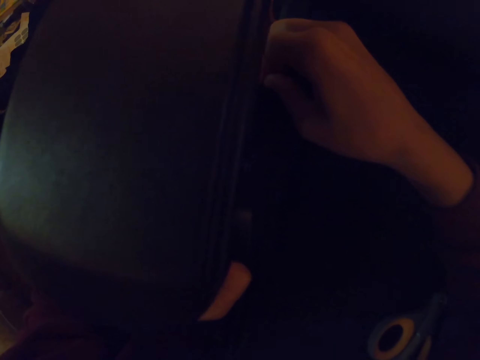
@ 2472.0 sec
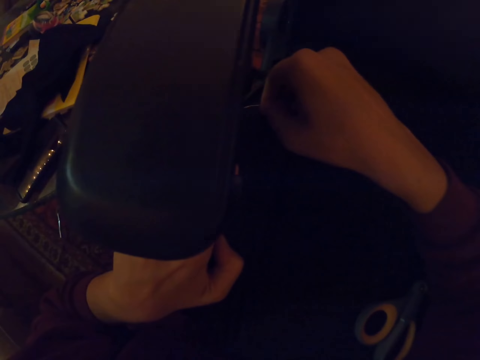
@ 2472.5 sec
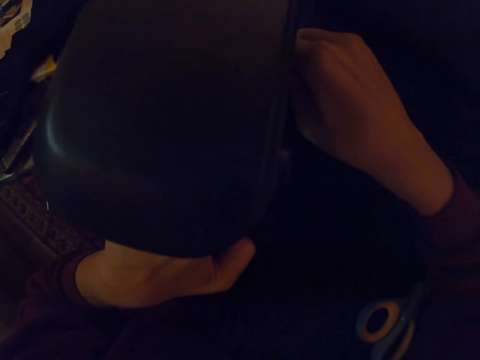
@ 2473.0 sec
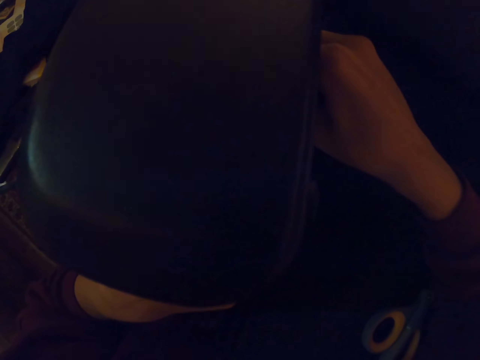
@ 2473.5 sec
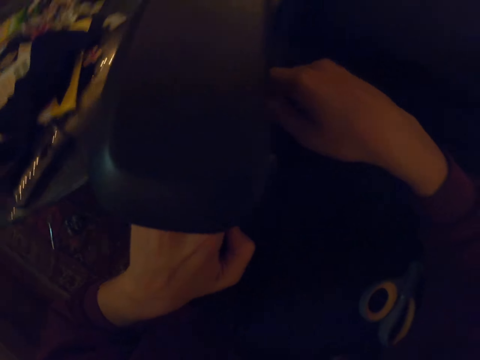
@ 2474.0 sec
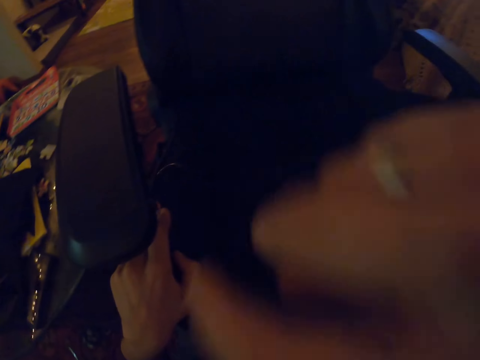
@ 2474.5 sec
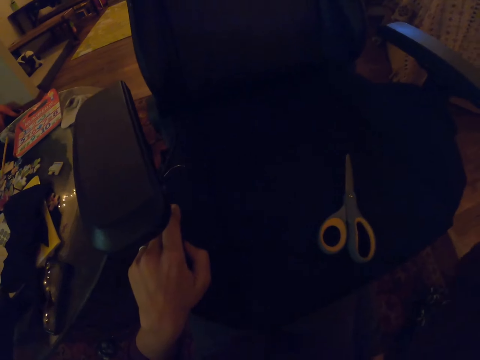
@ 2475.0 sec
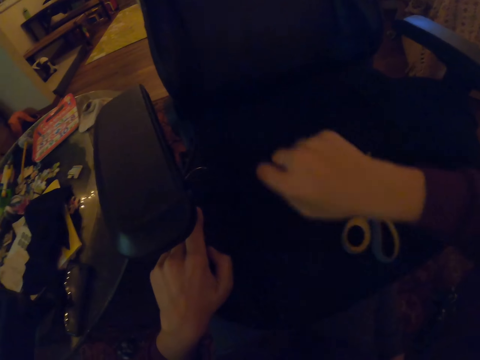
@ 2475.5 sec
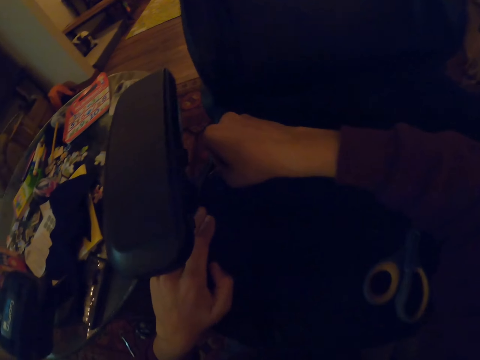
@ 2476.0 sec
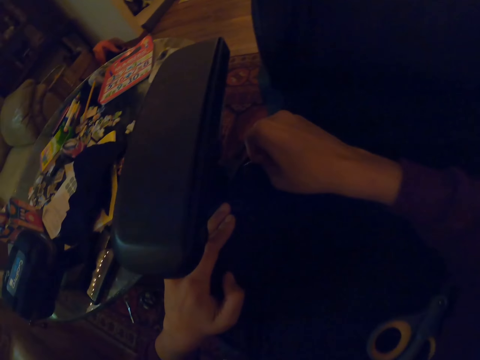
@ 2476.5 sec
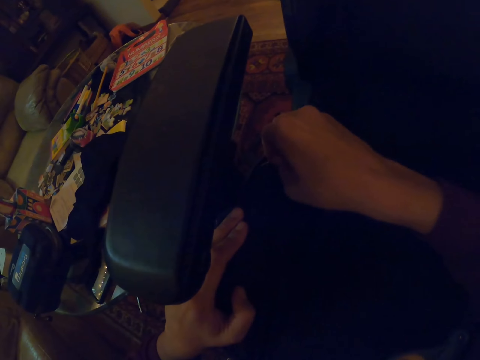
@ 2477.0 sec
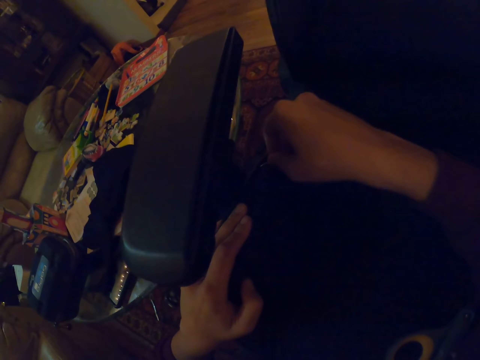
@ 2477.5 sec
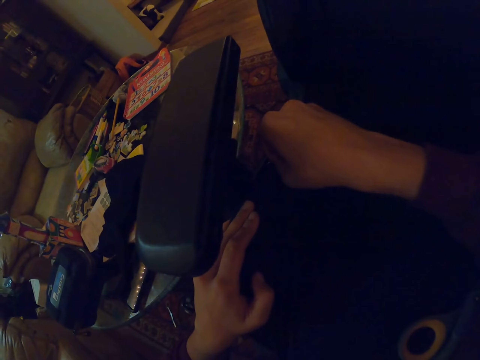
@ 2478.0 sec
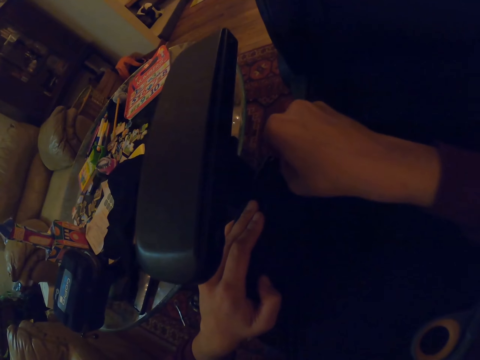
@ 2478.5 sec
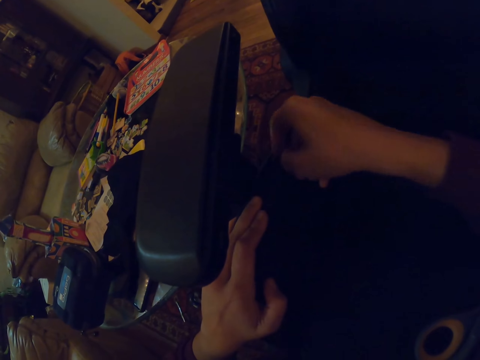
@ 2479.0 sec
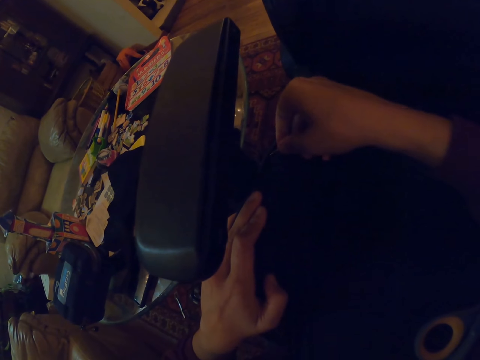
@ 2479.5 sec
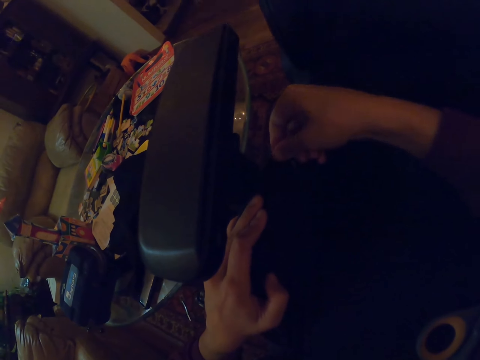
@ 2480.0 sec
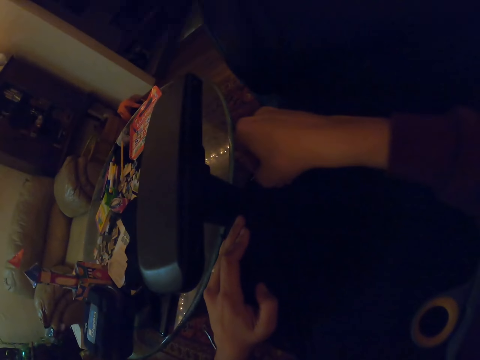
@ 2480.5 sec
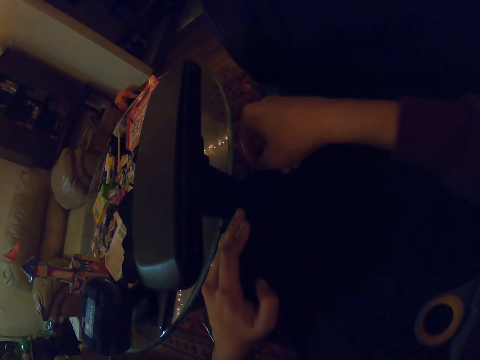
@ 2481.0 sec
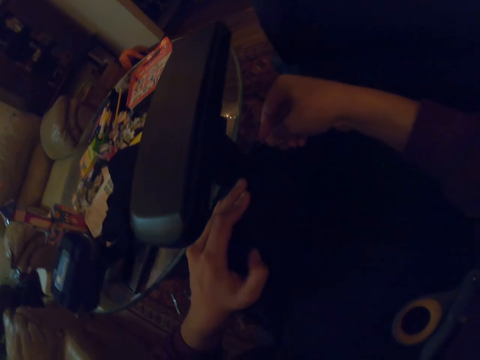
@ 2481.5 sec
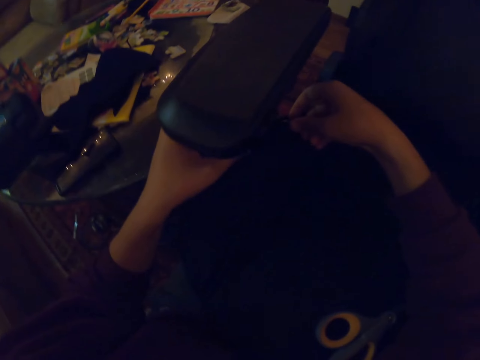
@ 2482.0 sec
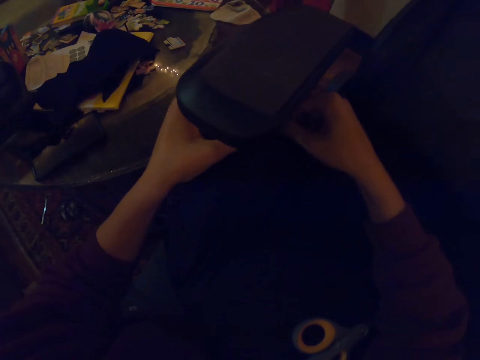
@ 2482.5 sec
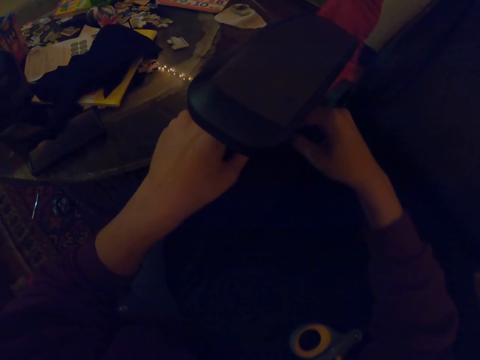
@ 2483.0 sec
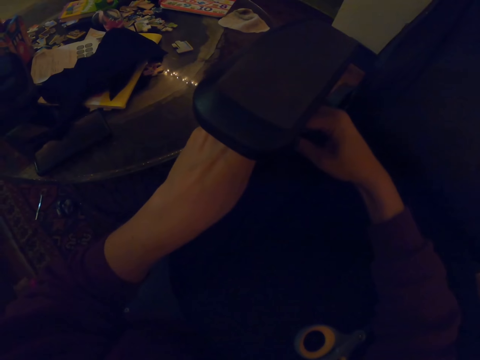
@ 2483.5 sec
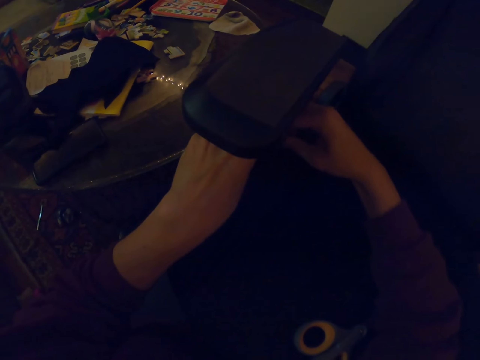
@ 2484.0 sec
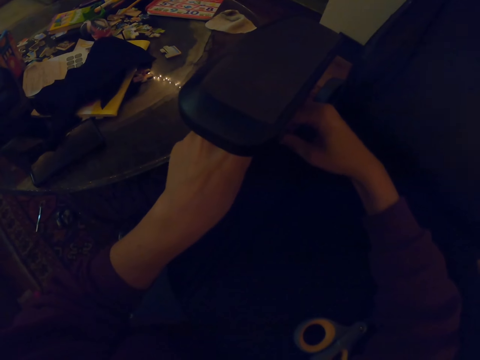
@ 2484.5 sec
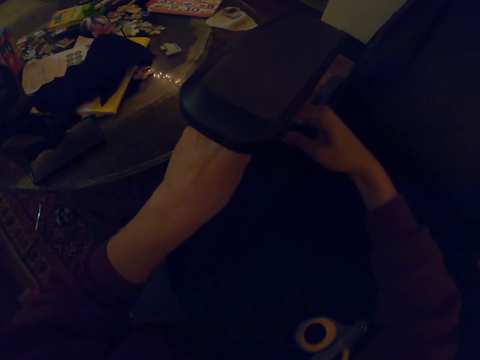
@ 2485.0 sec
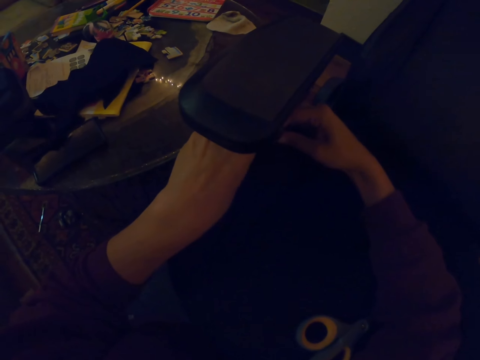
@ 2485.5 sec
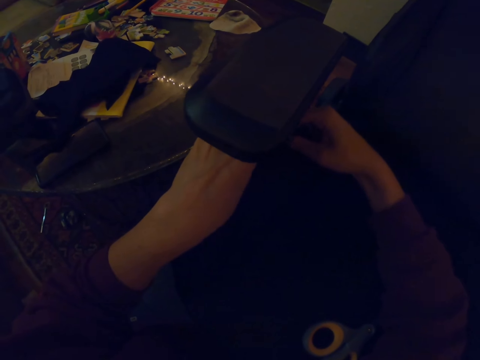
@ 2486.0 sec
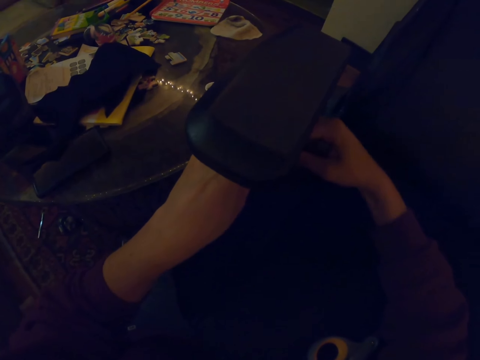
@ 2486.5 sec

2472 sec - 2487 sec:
The camera wearer wipes the face. They pull the thread. They put the needle under the armrests.

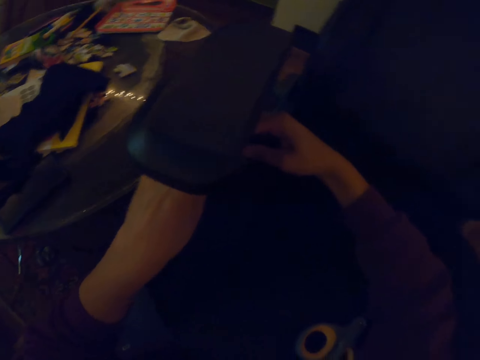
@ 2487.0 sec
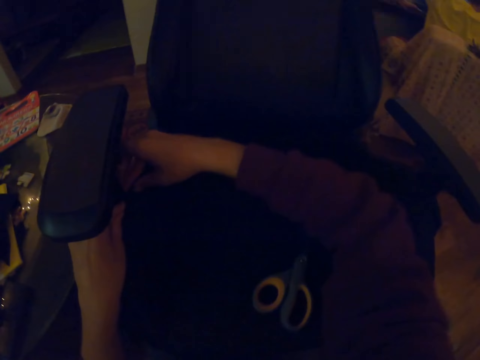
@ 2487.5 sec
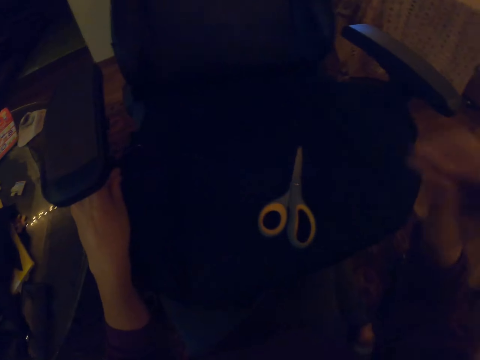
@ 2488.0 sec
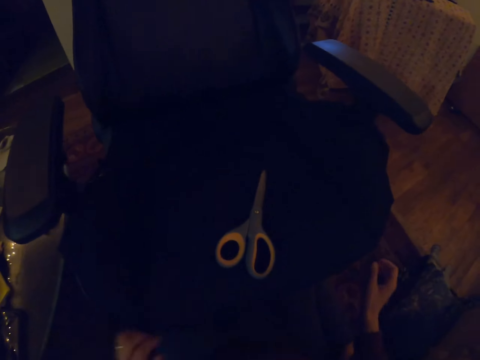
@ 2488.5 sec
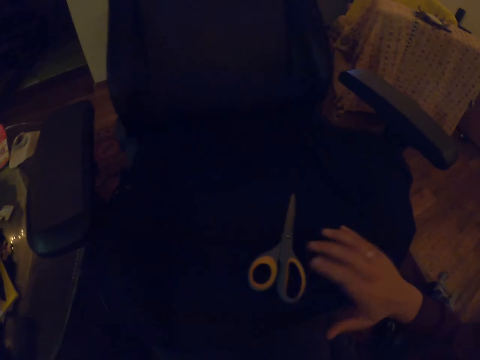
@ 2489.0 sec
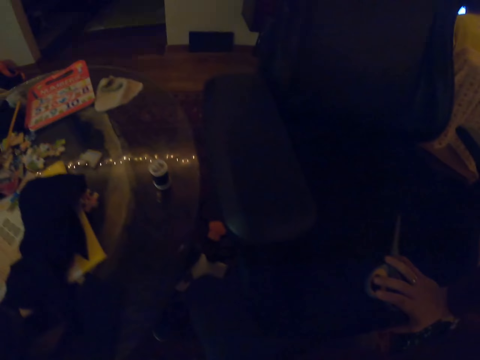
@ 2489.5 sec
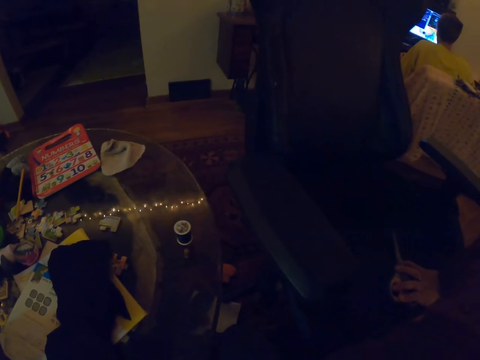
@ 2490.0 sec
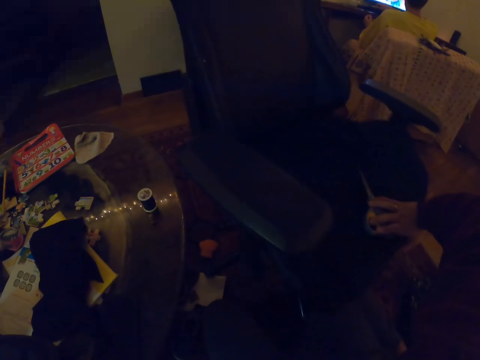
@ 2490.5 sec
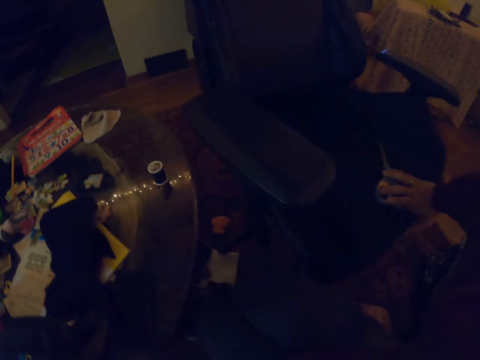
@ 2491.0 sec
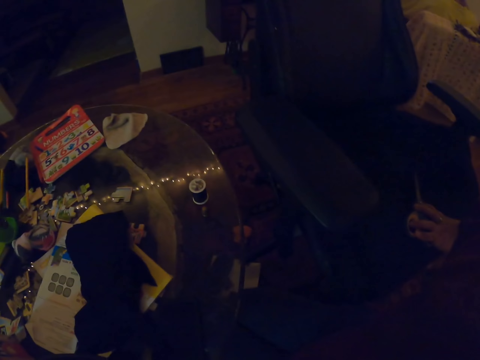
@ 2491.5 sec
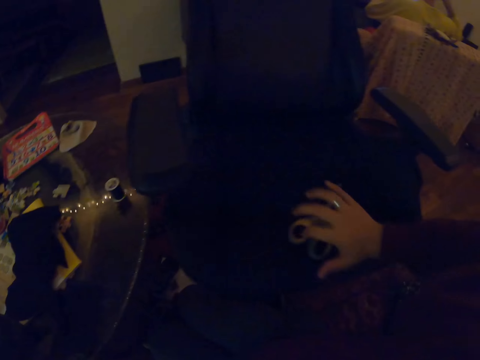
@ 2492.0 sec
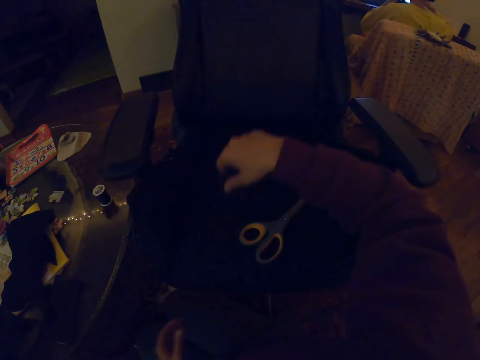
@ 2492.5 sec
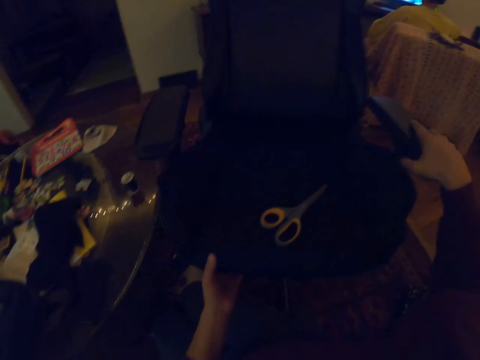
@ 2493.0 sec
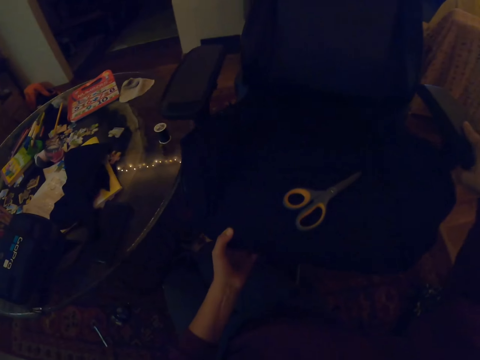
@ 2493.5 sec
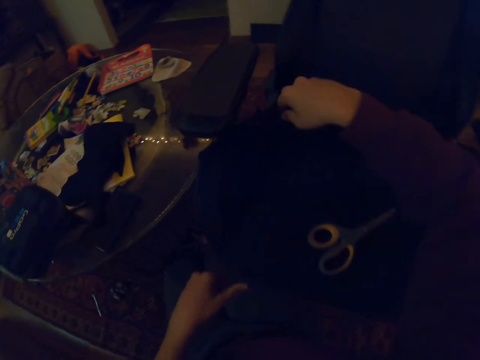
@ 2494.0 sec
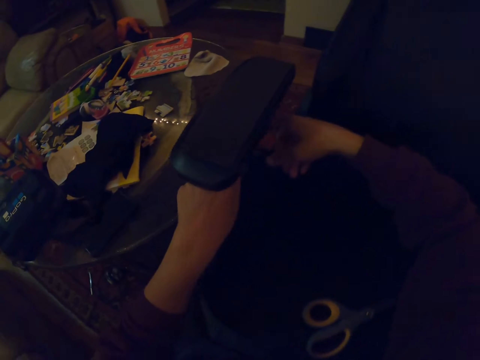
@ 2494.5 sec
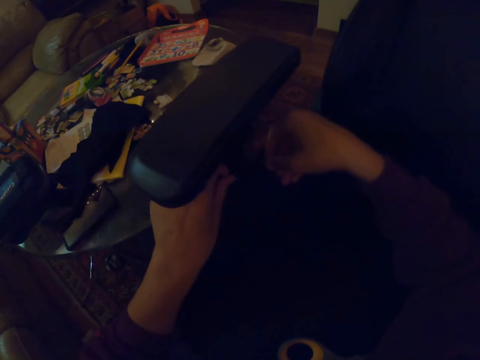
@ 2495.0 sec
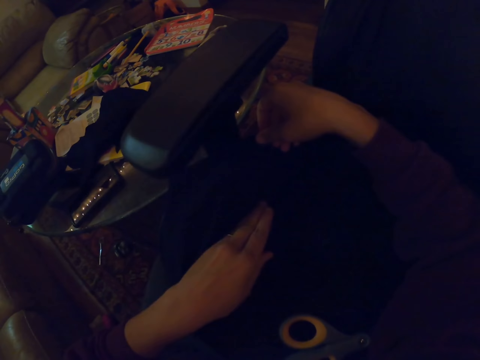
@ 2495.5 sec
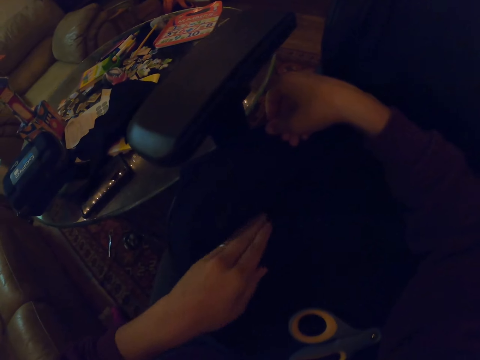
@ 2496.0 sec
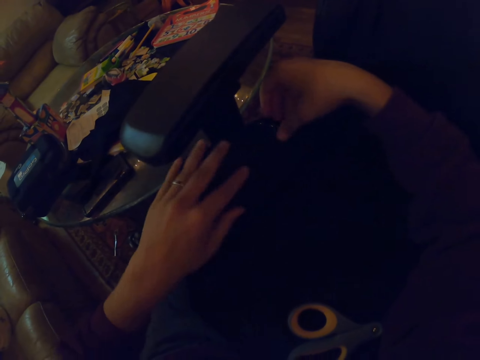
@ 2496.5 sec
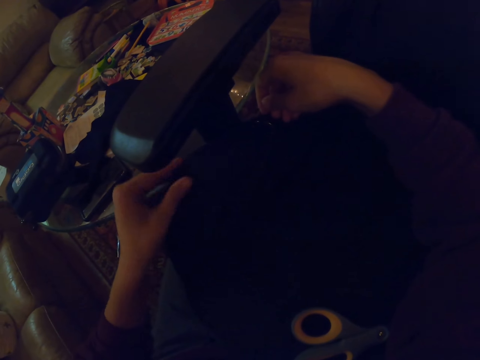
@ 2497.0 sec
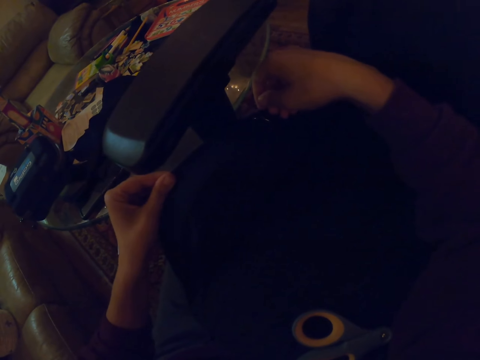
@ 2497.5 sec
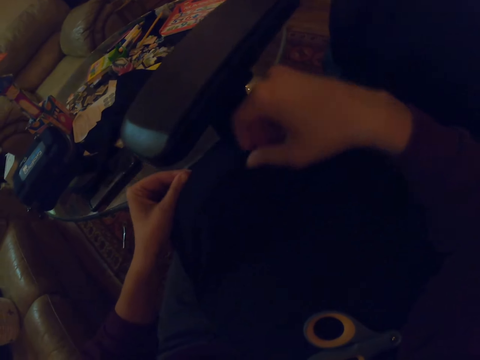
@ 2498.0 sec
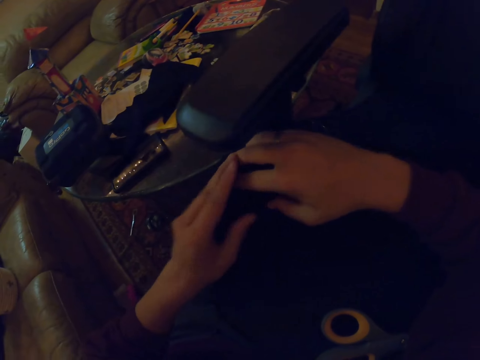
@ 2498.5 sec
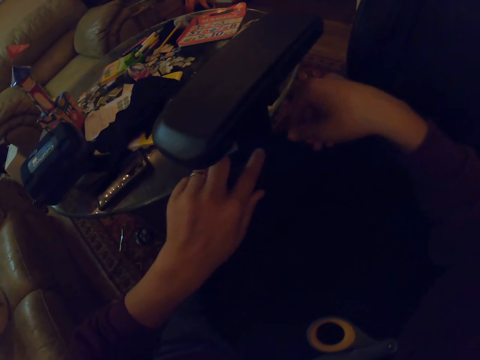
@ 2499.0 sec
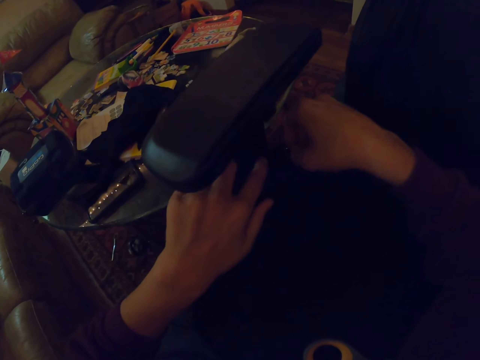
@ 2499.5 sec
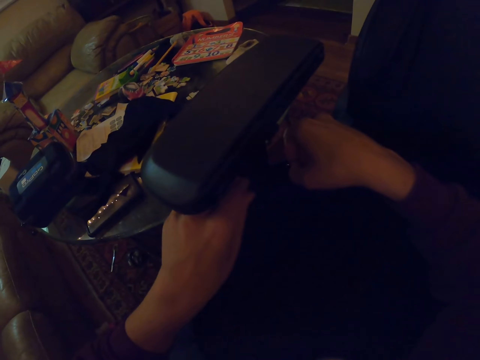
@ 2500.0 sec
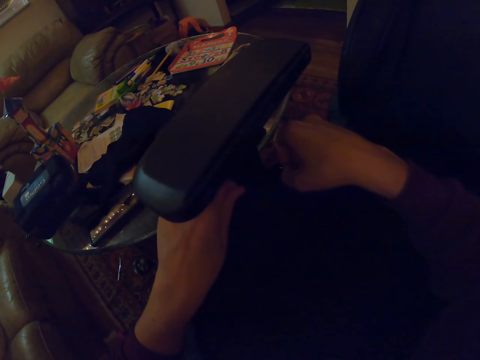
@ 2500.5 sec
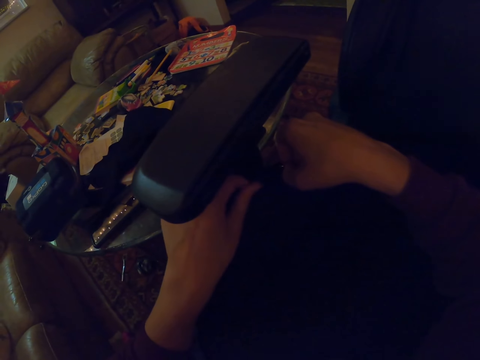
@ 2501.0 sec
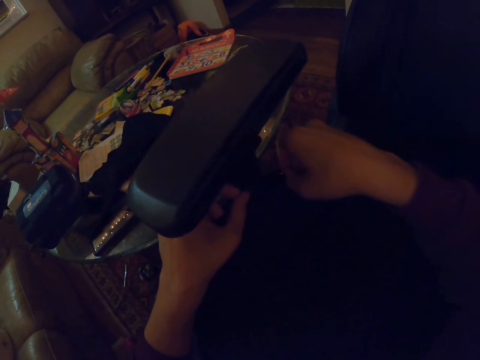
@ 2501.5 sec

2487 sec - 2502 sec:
The camera wearer holds the seat pad. They pick up scissors. They pull the chair. They stitch the chair with a curved needle. They adjust a cloth on the seat pad. They put the needle under the armrests.
